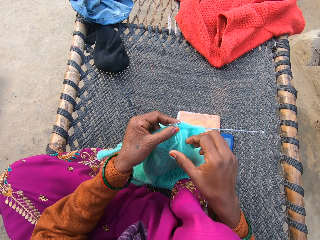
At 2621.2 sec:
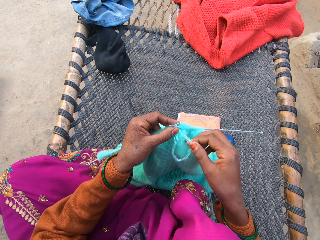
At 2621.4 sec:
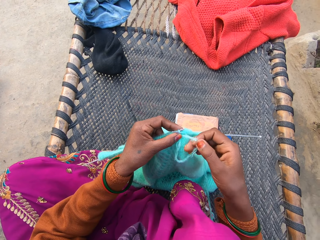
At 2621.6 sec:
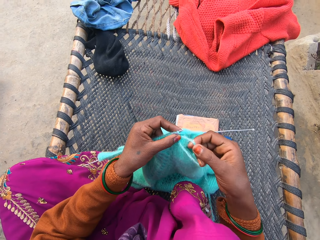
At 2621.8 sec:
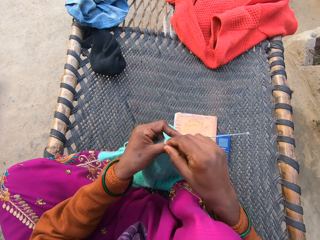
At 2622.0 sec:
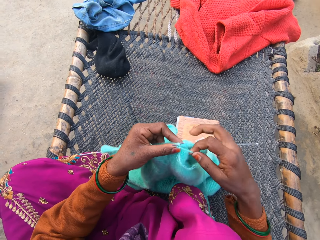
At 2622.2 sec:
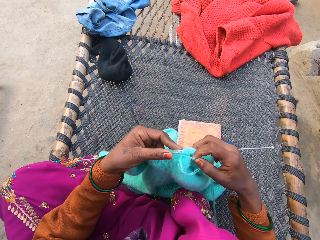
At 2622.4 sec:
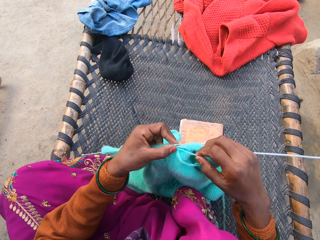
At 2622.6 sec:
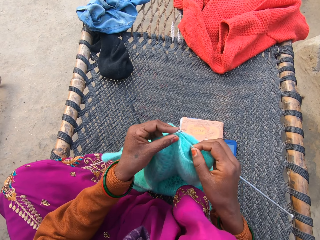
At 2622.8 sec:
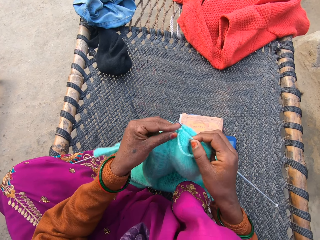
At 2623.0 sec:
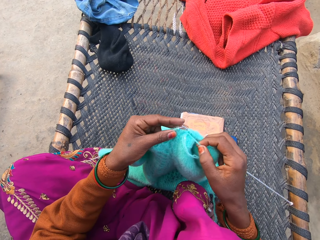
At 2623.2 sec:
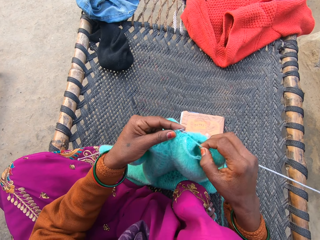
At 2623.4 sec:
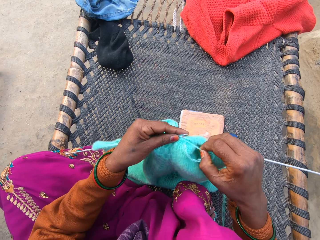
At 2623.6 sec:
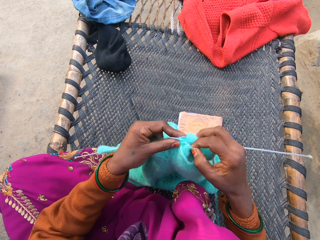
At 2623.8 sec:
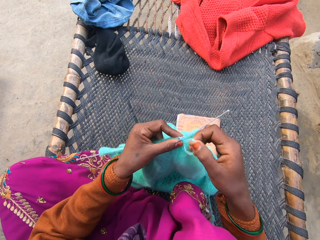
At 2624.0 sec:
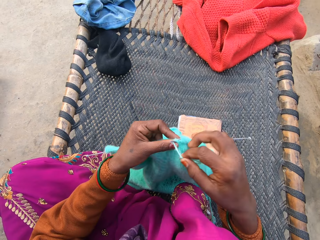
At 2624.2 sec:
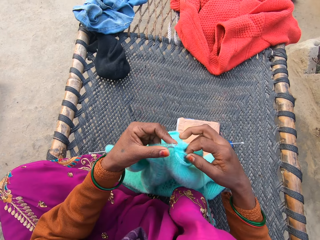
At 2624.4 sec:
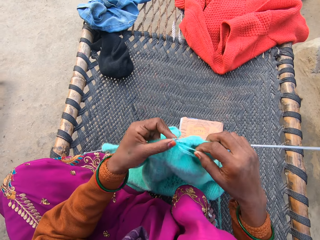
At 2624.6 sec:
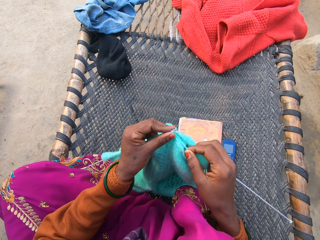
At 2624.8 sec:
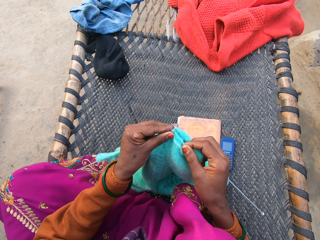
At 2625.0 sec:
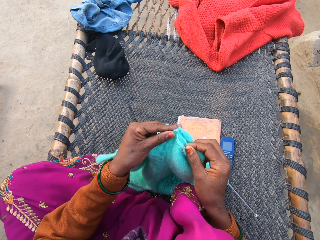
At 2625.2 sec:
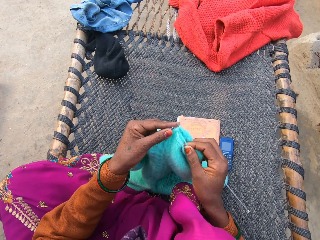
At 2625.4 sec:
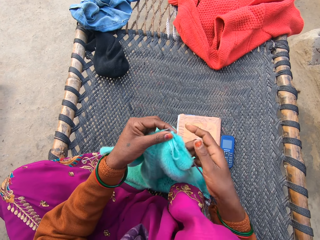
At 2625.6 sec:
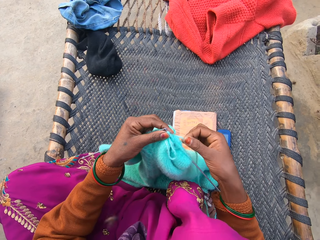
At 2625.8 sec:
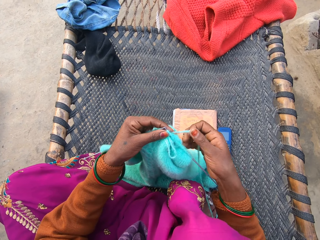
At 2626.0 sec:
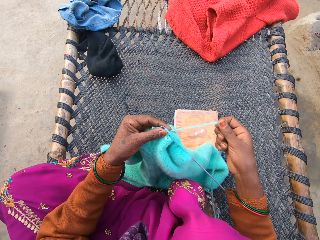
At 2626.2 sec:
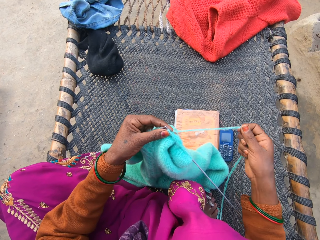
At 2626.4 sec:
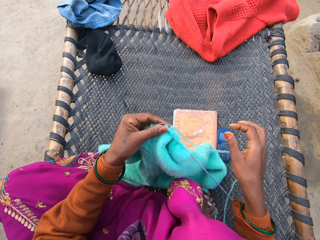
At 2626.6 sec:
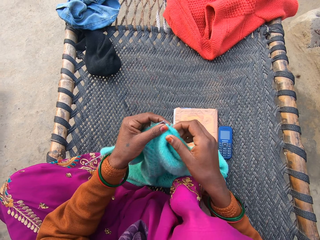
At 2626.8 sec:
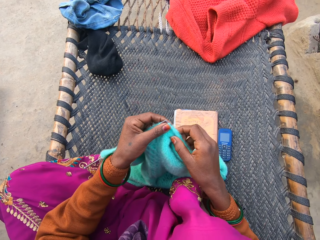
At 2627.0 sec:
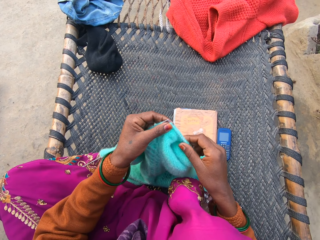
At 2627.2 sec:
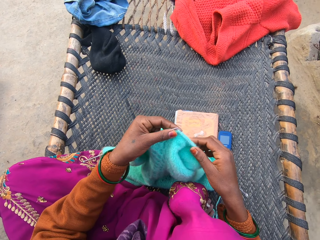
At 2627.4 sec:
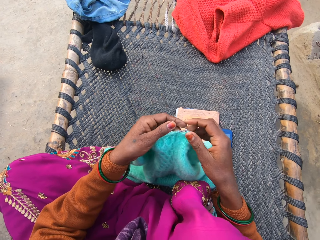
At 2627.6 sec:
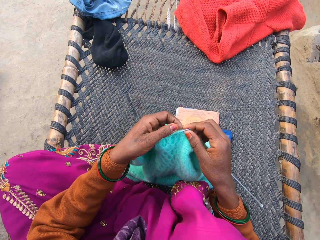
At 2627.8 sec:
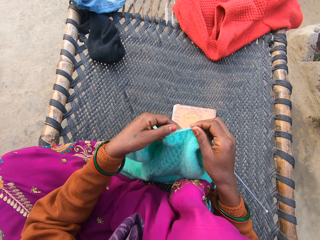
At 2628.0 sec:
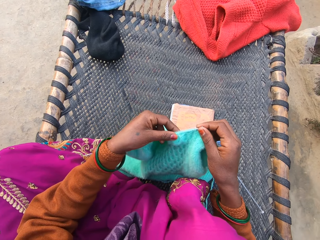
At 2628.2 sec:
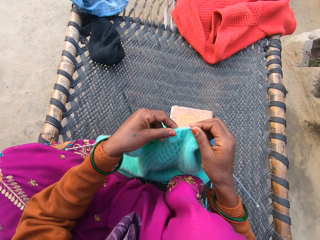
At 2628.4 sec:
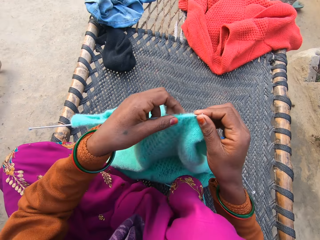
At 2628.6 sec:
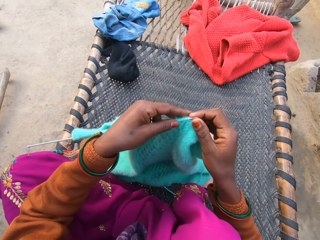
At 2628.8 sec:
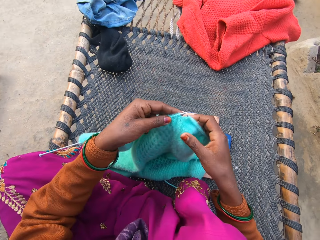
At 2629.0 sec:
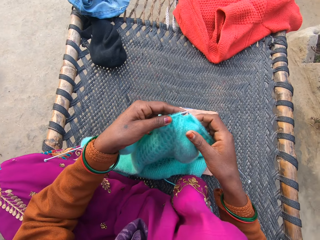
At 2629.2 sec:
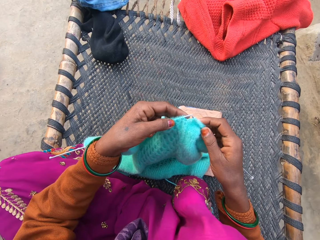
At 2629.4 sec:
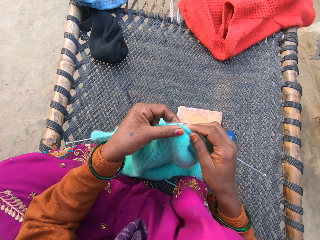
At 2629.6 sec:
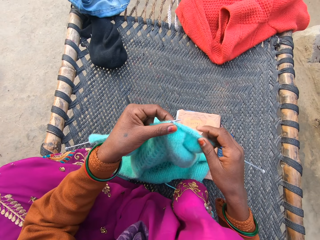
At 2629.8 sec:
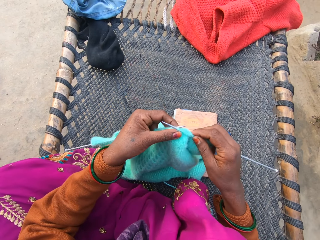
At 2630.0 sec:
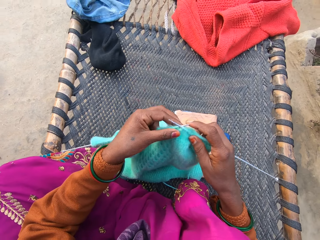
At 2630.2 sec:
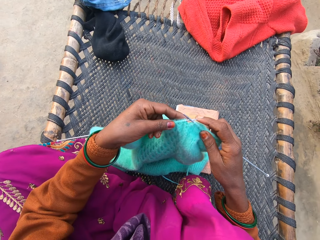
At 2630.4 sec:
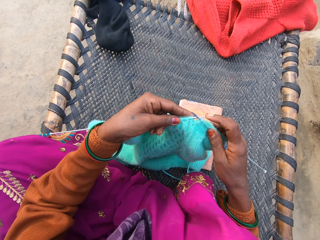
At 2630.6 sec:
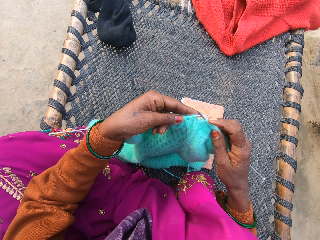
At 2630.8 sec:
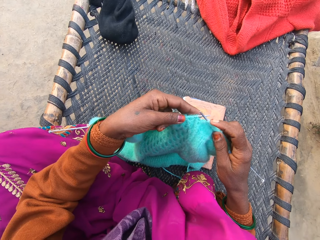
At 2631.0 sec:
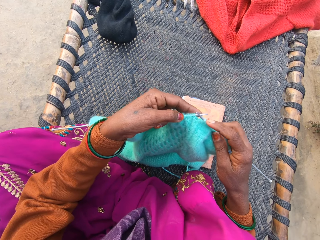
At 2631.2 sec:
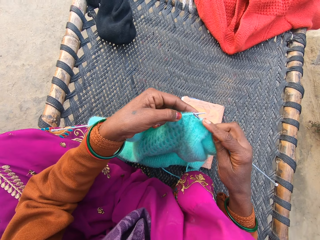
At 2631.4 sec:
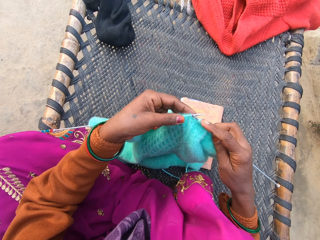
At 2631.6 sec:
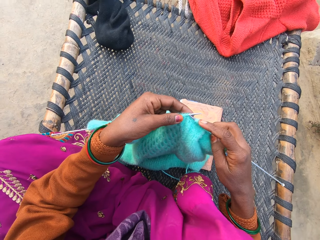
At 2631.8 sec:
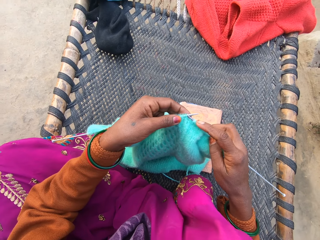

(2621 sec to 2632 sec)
The camera wearer rolls the thread around the crochet and sews the sweater. They roll the thread around the crochet and sew the sweater. They hold the thread. They hold the sweater. They hold the crochet.

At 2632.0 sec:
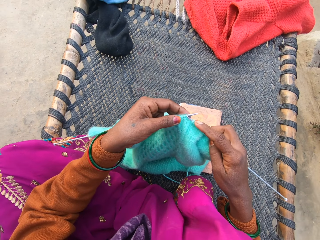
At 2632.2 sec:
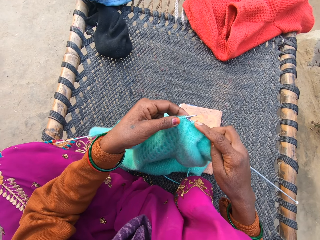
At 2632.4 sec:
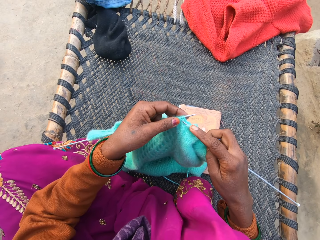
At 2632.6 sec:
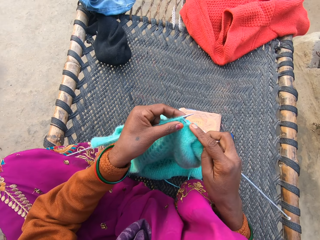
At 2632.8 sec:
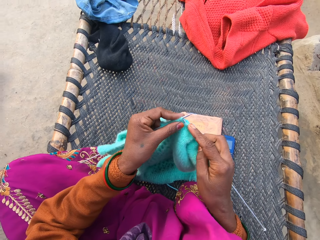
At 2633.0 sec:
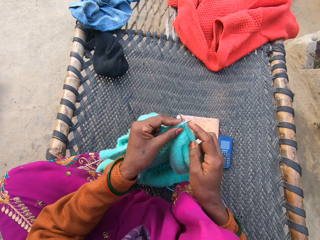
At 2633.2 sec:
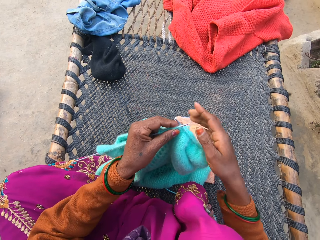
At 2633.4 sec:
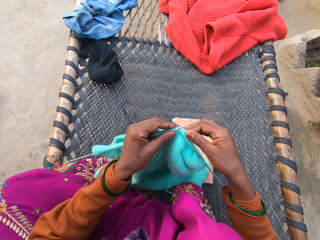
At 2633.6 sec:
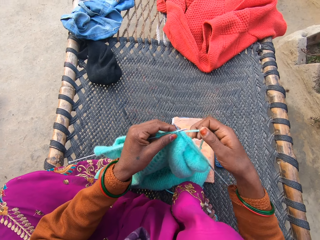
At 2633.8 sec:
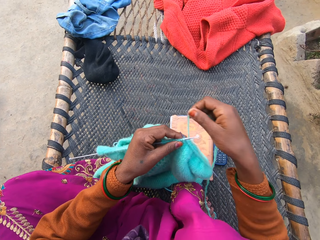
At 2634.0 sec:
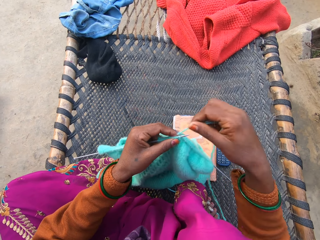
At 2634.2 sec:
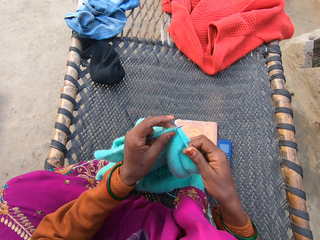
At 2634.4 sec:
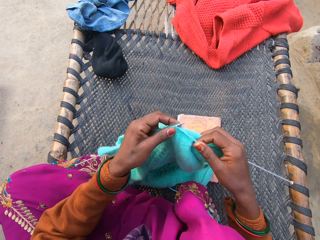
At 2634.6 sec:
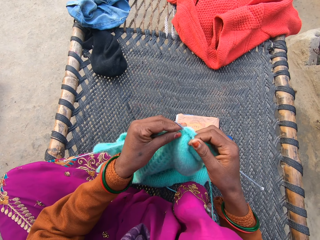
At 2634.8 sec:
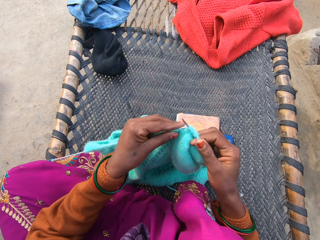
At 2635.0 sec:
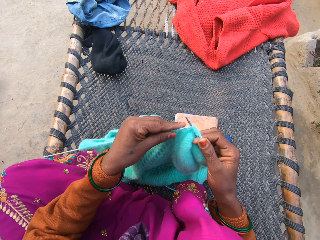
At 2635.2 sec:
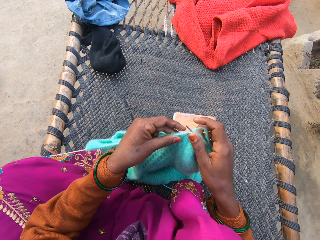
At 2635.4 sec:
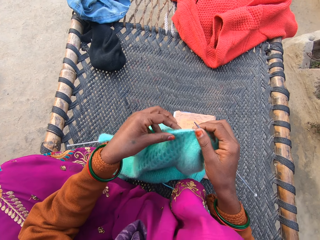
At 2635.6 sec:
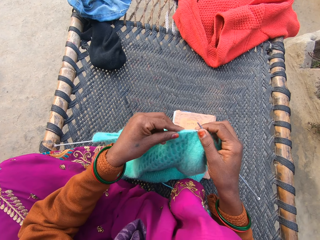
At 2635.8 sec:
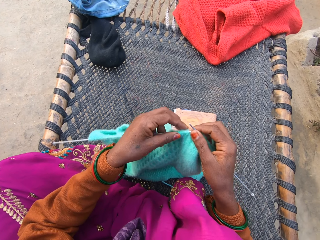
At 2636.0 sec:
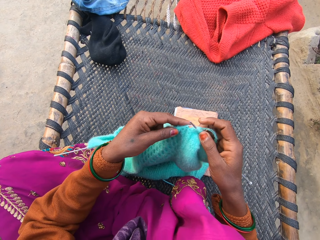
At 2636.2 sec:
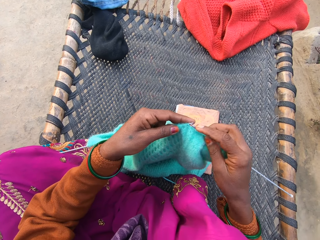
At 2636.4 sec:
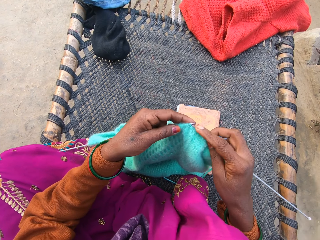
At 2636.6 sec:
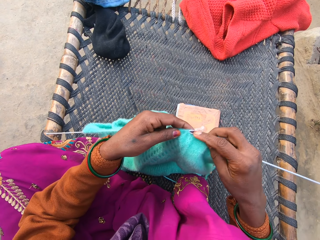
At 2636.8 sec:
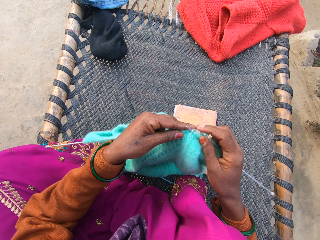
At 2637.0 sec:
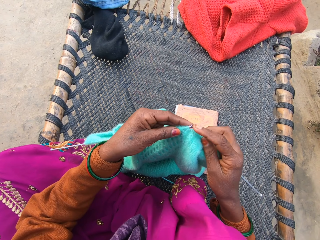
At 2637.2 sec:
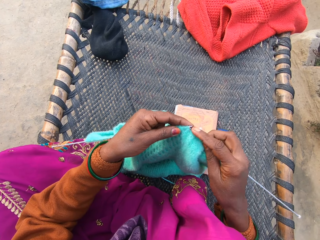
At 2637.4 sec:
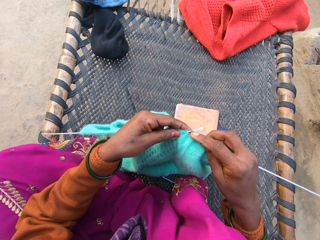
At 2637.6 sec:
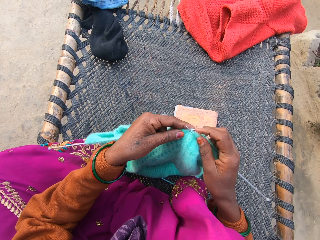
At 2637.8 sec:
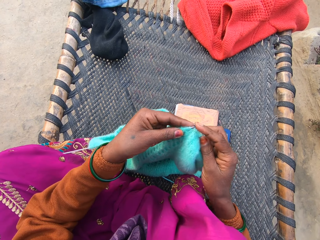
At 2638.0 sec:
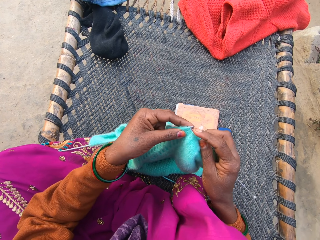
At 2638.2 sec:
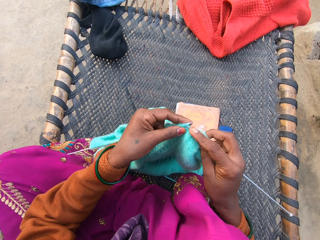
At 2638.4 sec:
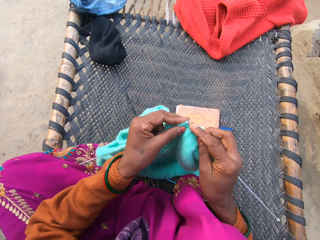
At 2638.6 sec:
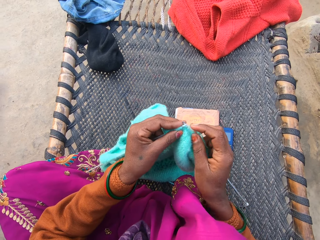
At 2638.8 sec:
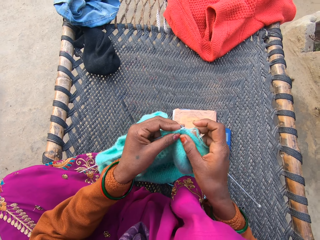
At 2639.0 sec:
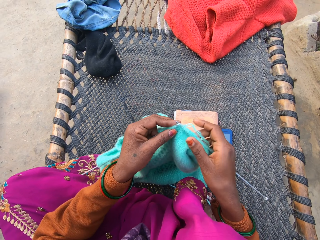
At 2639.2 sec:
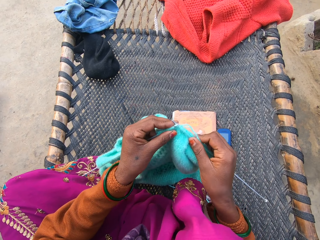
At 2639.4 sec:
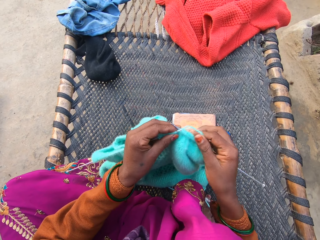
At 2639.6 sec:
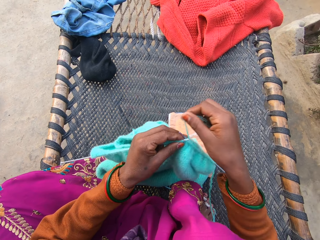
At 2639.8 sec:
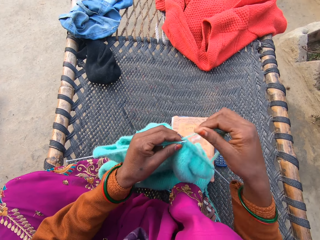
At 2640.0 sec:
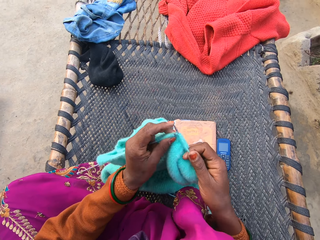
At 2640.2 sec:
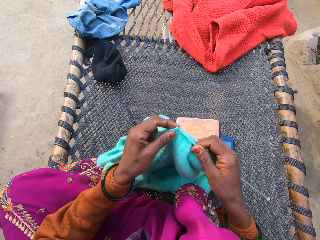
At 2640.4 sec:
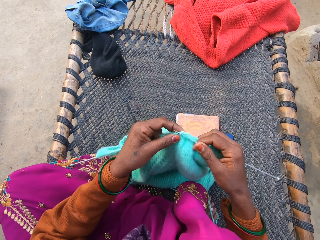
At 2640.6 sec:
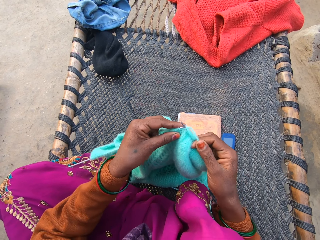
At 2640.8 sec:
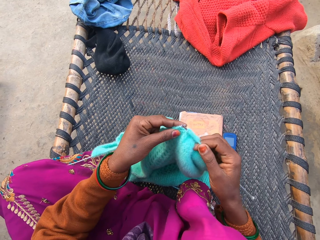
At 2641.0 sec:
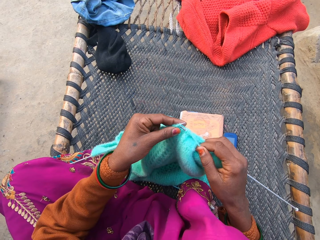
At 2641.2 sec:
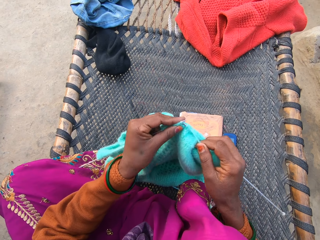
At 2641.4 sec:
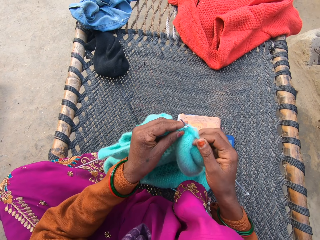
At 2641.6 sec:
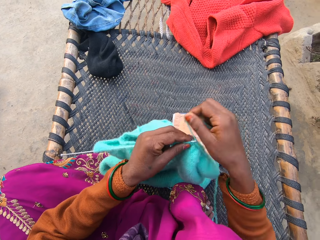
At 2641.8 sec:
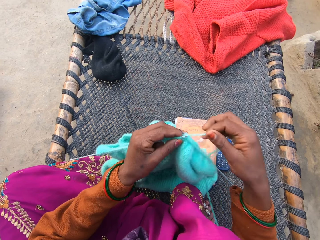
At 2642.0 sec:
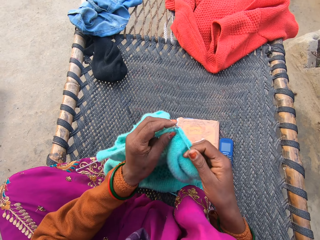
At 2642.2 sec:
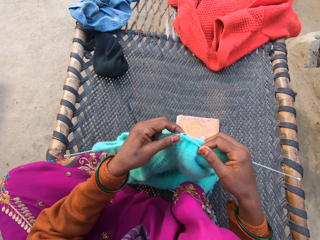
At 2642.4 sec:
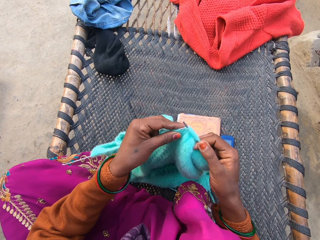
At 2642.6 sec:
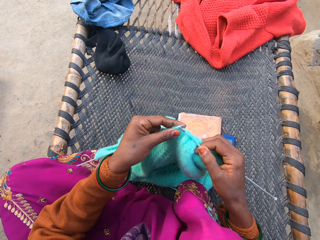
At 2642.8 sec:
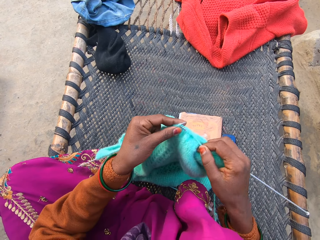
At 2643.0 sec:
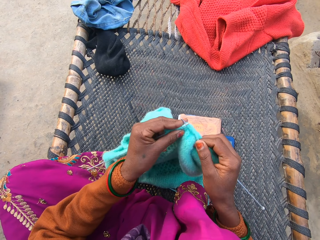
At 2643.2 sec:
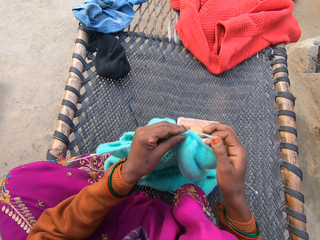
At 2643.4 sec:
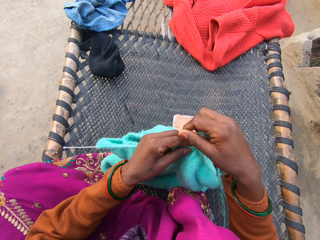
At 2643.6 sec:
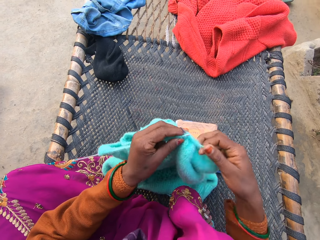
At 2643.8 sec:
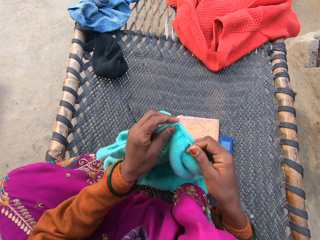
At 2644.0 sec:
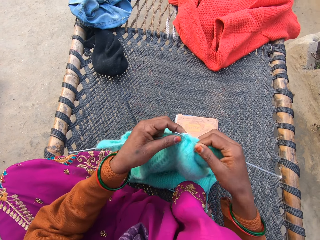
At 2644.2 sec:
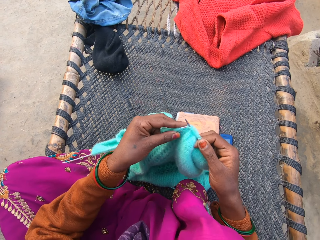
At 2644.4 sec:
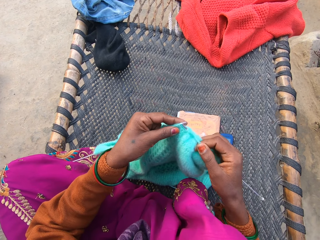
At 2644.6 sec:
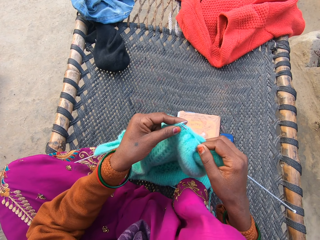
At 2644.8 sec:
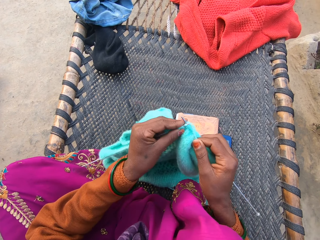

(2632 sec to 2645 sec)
The camera wearer sews the sweater. They roll the thread around the crochet and sew the sweater. They roll the thread around the crochet and sew the sweater. They roll the thread around the crochet and sew the sweater. They sew the sweater again.
